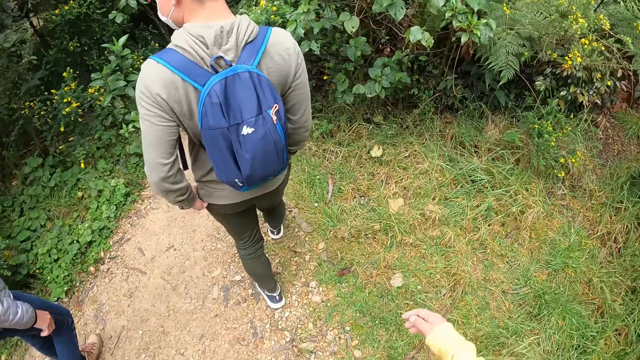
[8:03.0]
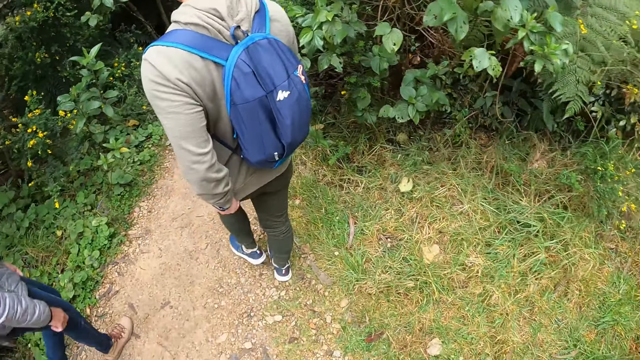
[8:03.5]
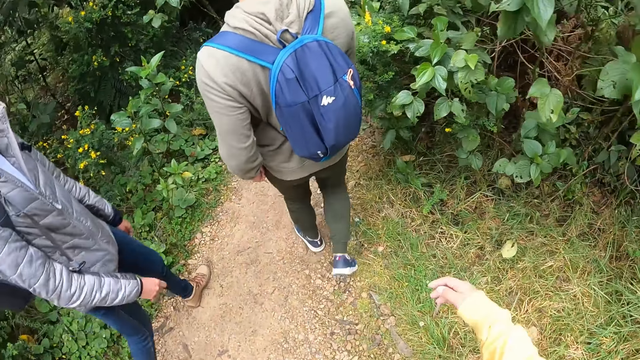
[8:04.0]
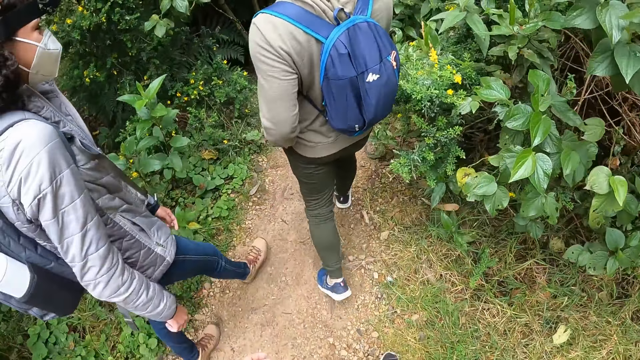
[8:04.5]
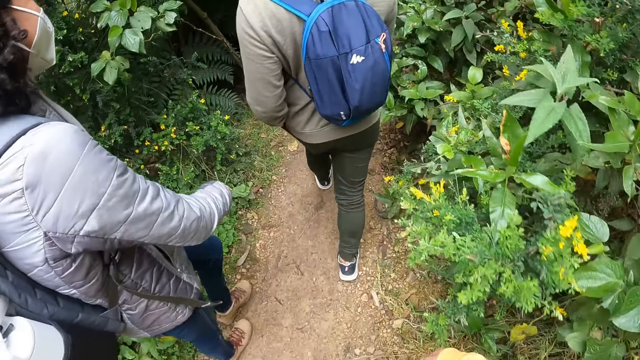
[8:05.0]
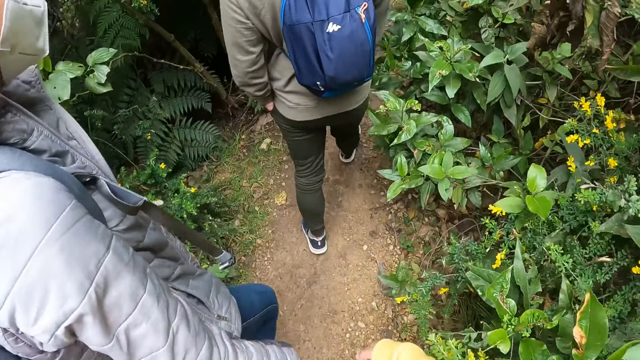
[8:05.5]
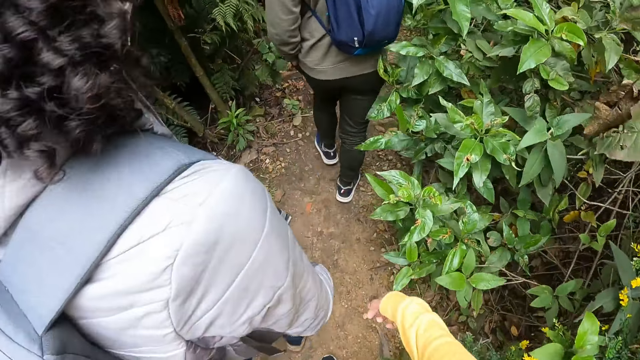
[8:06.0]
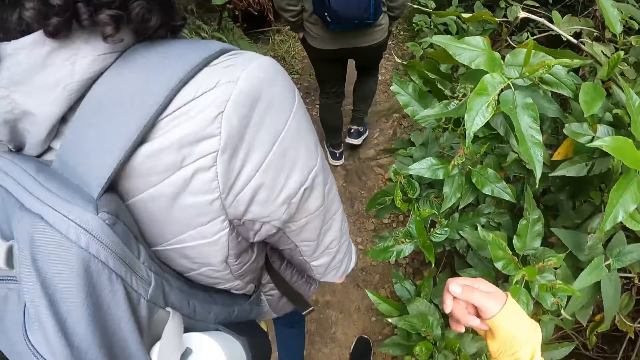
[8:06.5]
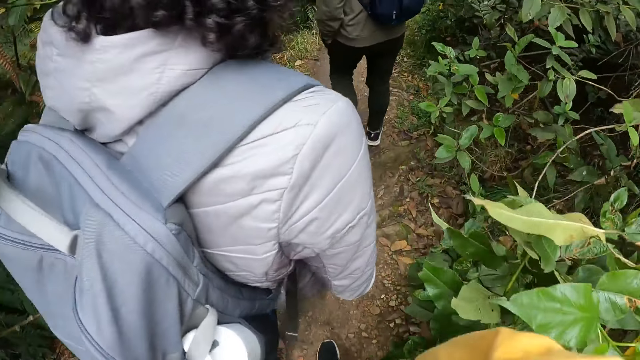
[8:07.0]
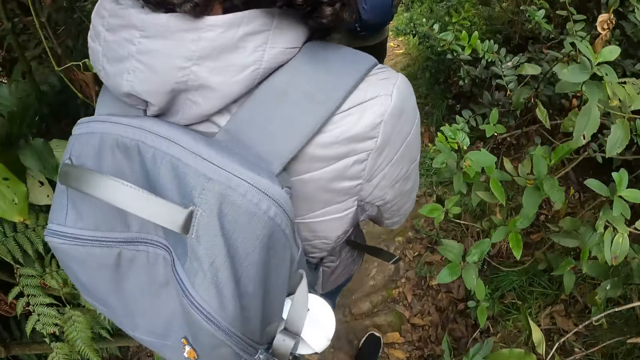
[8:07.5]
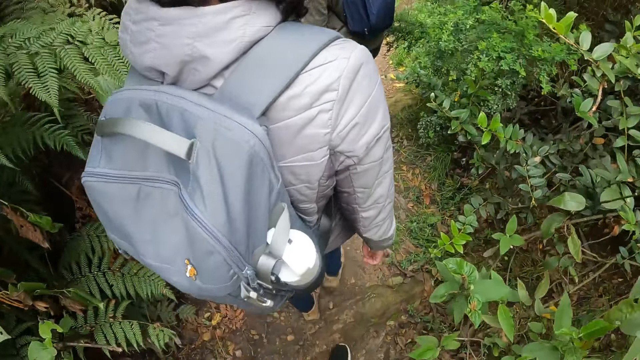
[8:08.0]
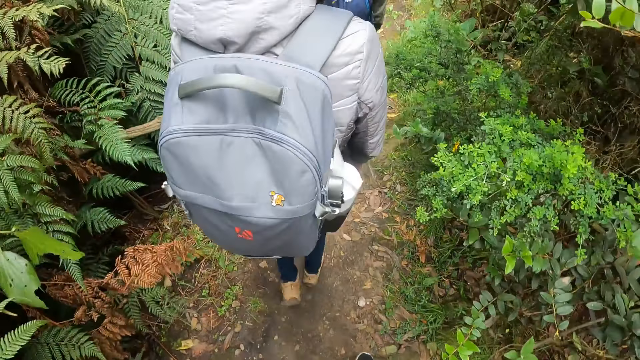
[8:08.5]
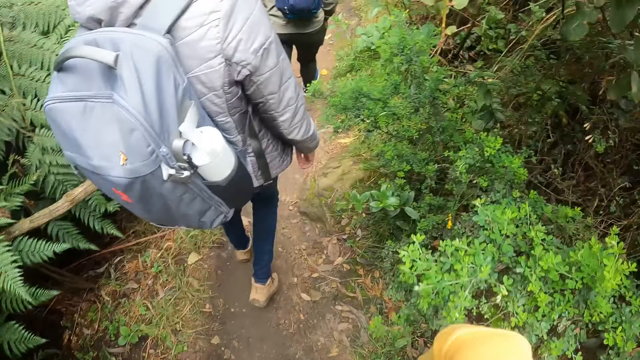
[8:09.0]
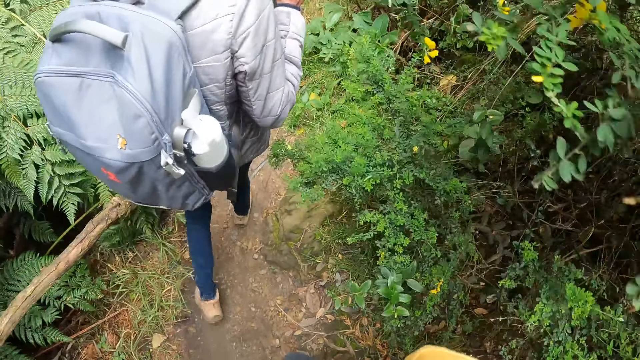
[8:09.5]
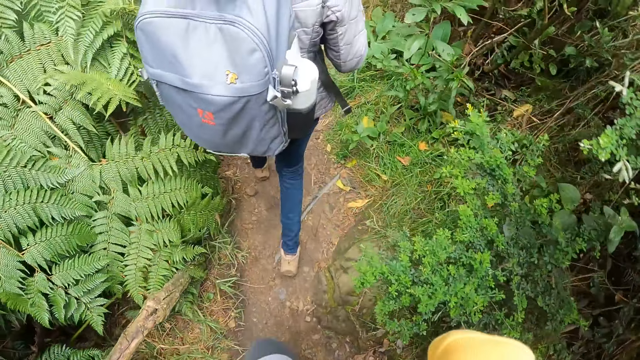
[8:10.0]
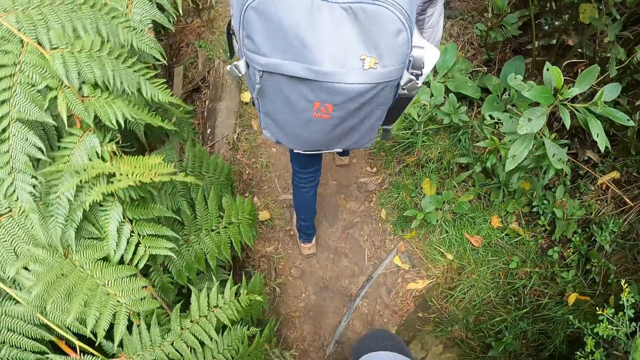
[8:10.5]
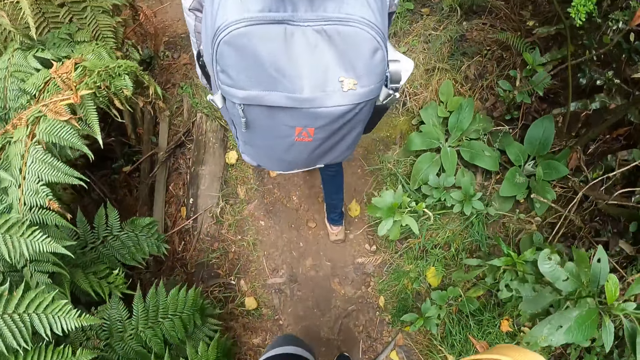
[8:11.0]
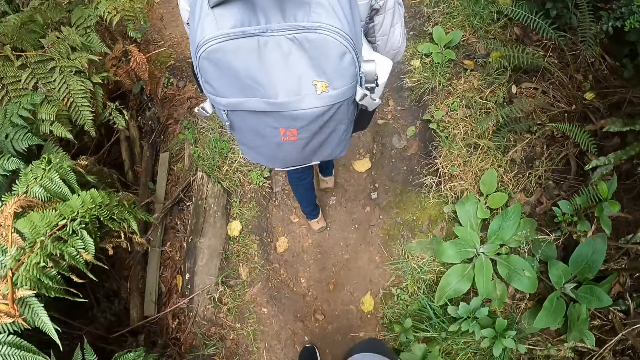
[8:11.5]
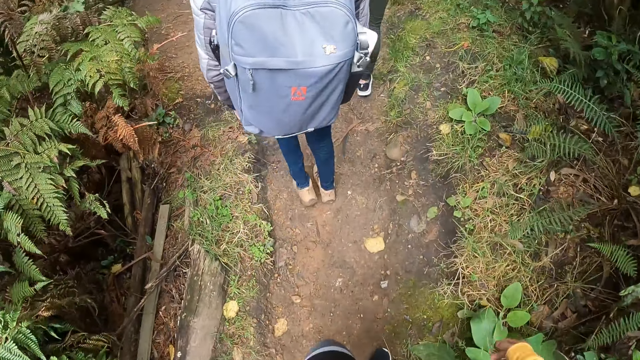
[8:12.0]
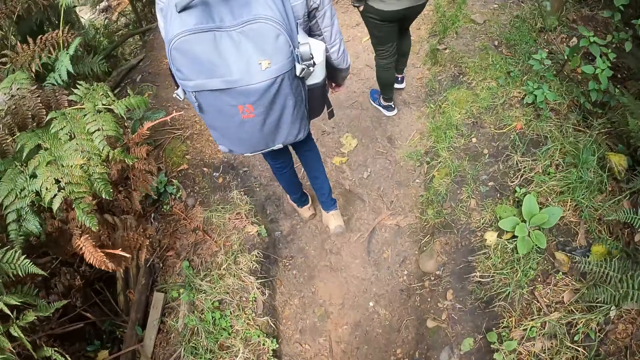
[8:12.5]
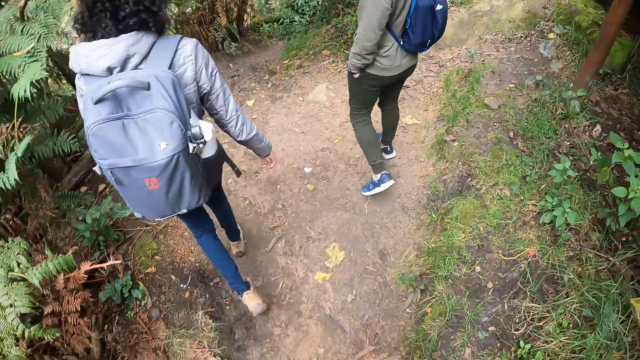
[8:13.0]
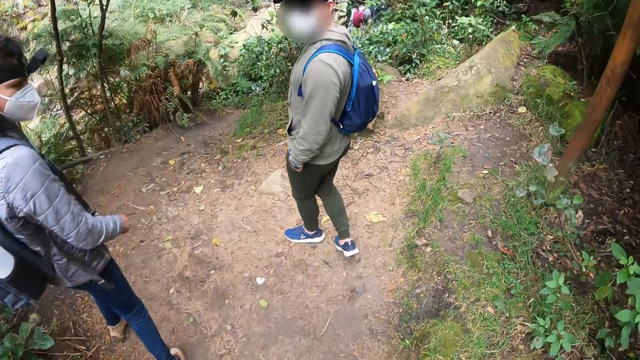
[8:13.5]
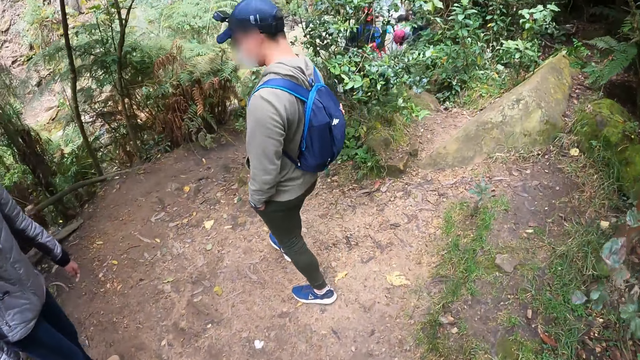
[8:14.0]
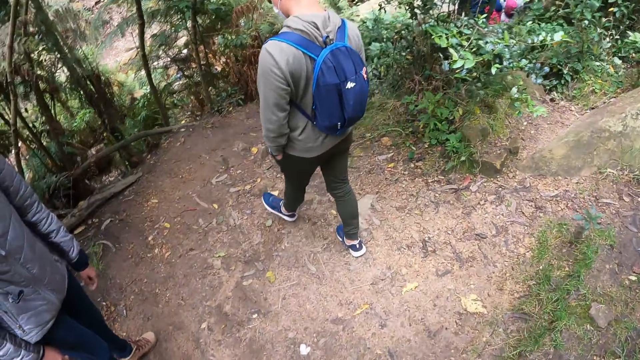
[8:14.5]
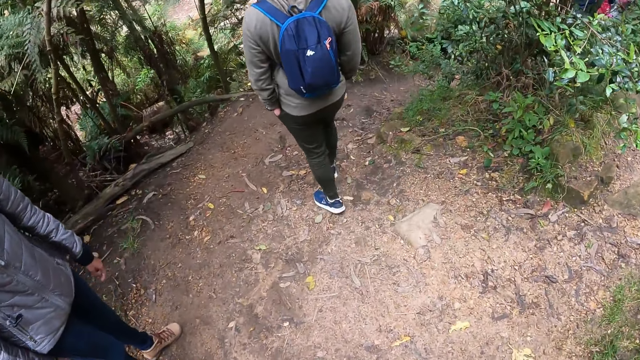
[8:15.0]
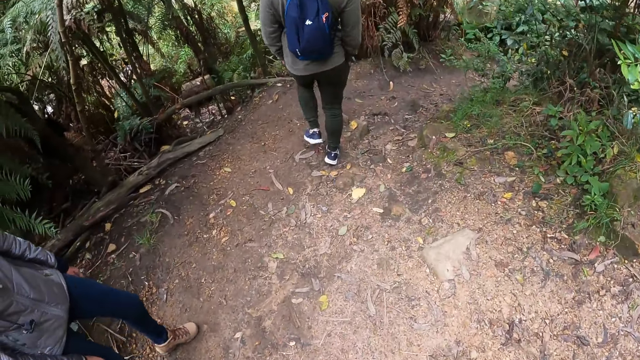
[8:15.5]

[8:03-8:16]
The camera wearer moves a hand. They move the hand again. They walk. They move the hand, move the hand to the face, move hands down, move the hand, and walk.

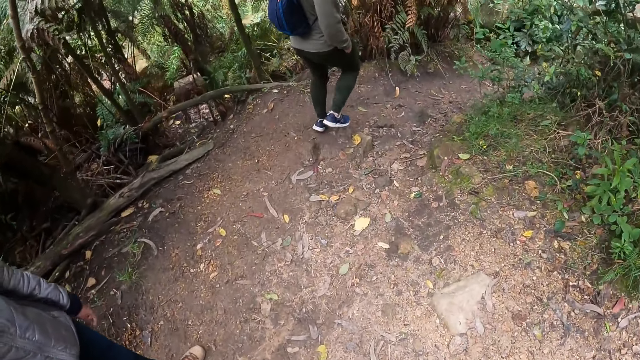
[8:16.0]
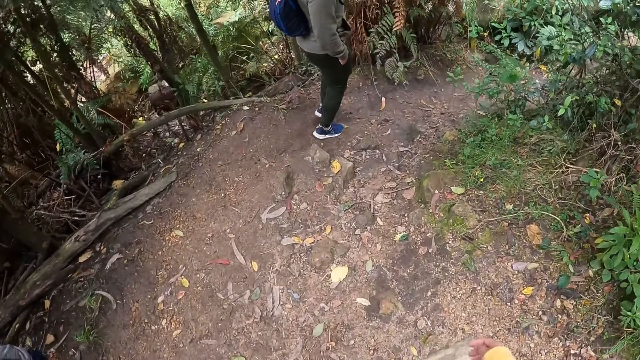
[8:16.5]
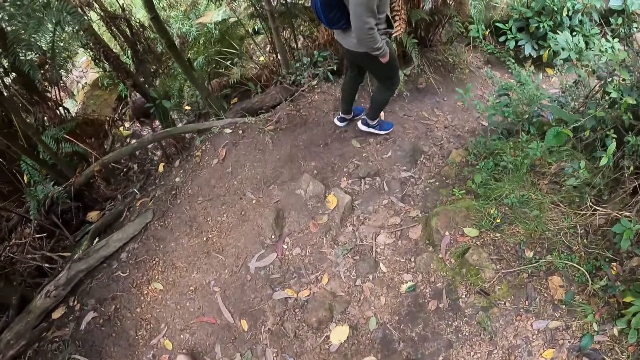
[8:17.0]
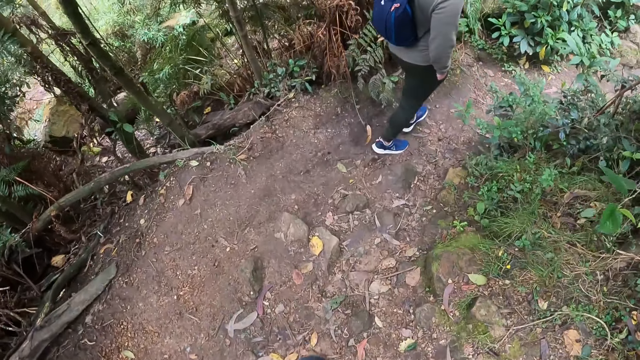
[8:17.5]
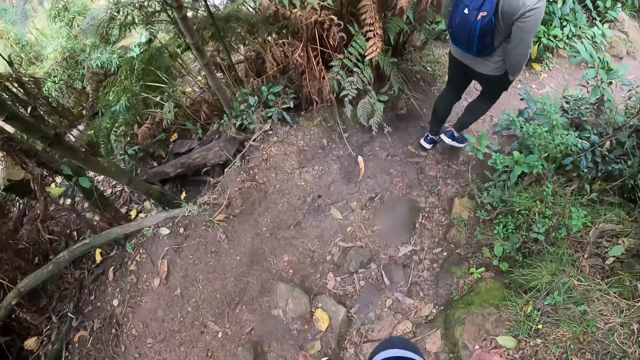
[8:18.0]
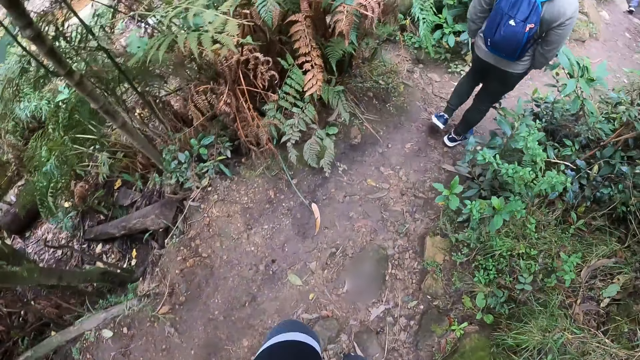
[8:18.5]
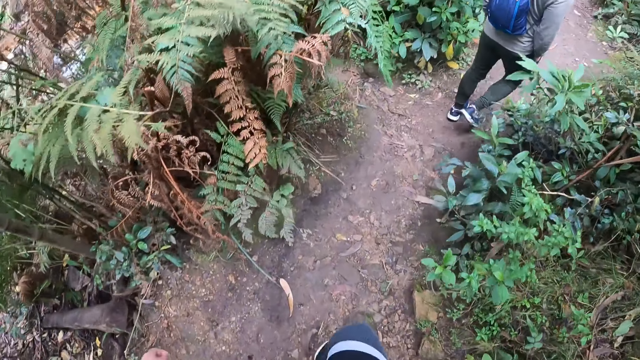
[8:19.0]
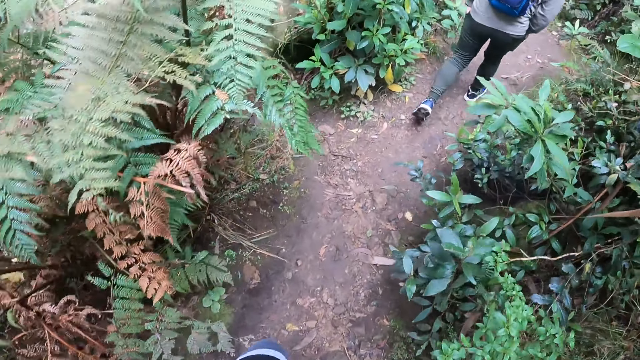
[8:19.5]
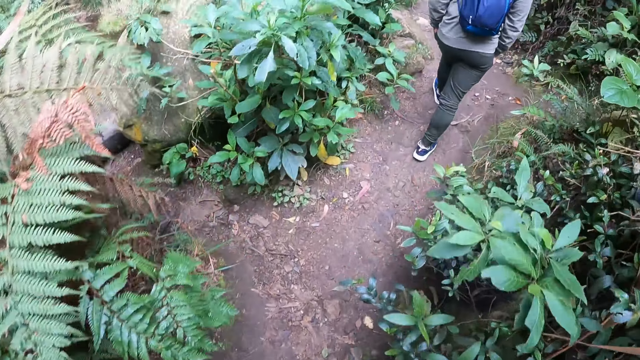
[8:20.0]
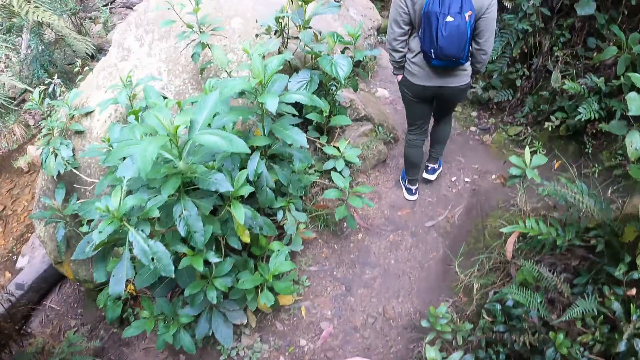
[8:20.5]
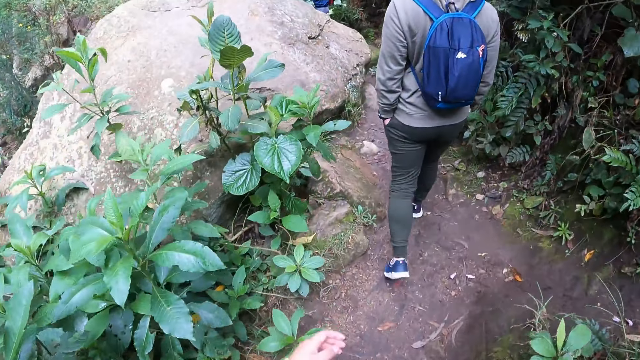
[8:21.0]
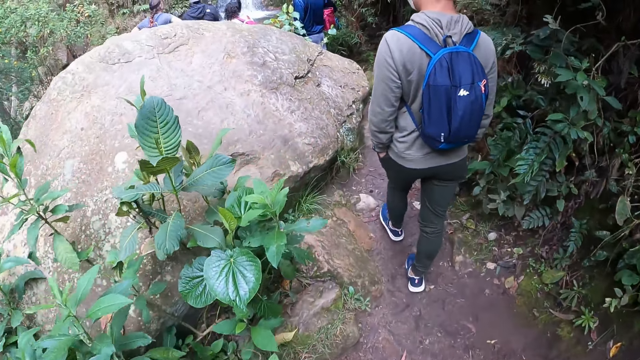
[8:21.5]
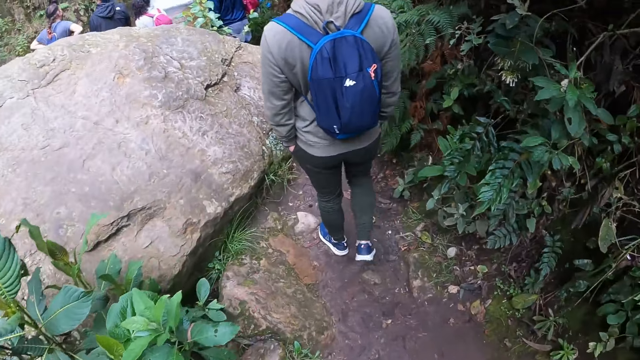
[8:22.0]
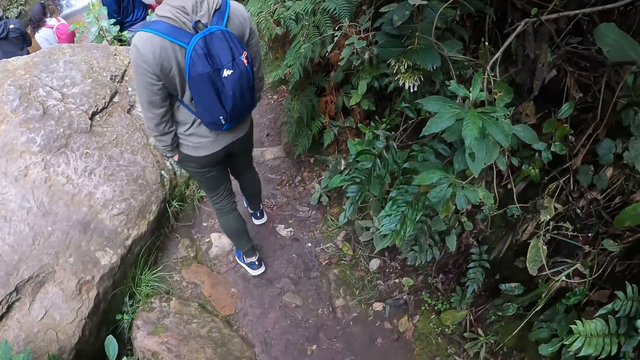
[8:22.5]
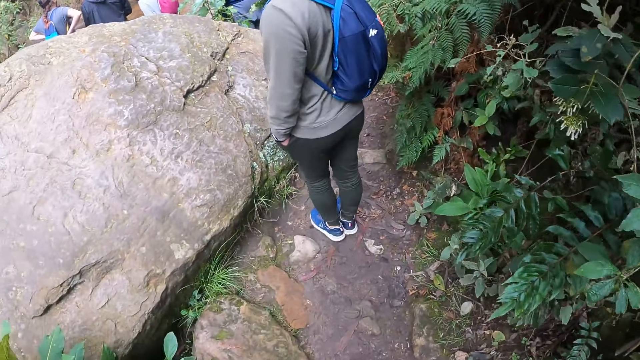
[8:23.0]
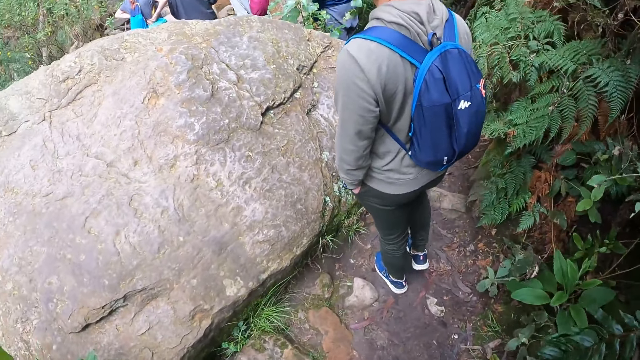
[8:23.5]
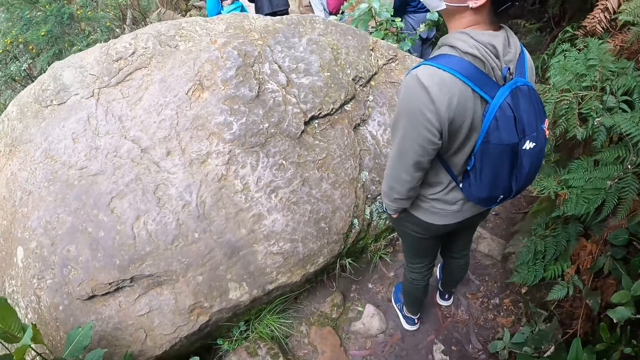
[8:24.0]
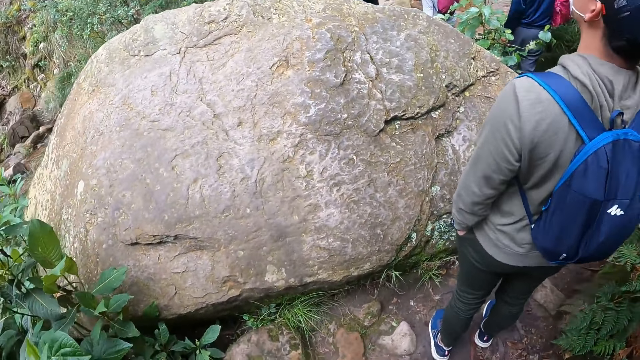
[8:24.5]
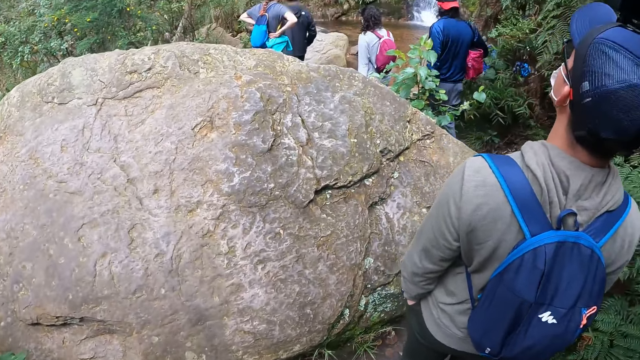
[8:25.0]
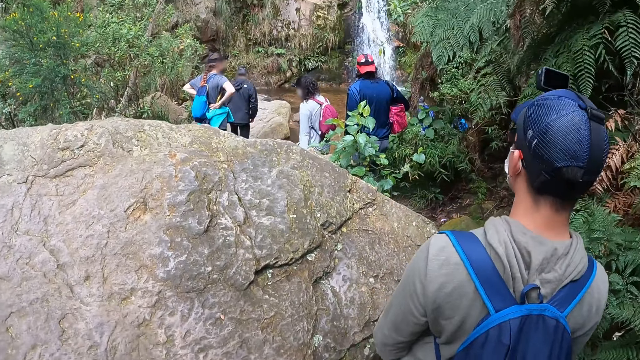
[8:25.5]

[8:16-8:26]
The camera wearer moves a hand. They move the hand again. They walk. They move the hand repeatedly. They walk and look around.
